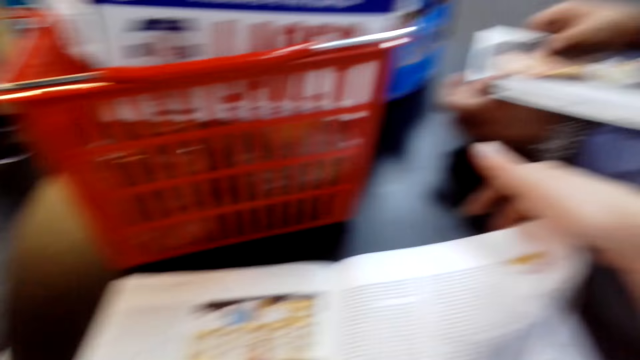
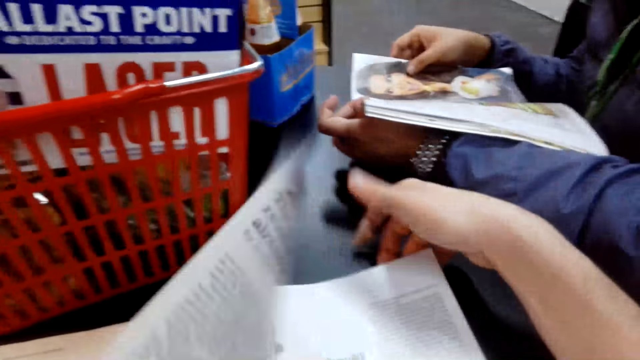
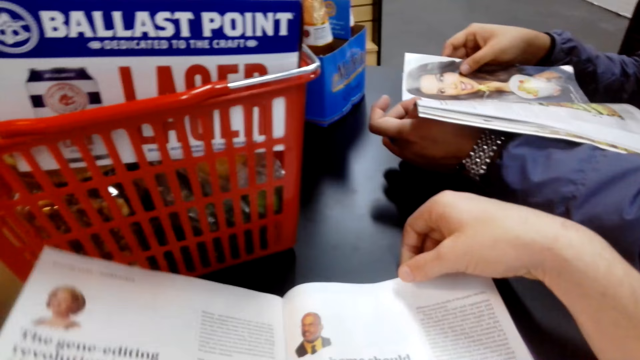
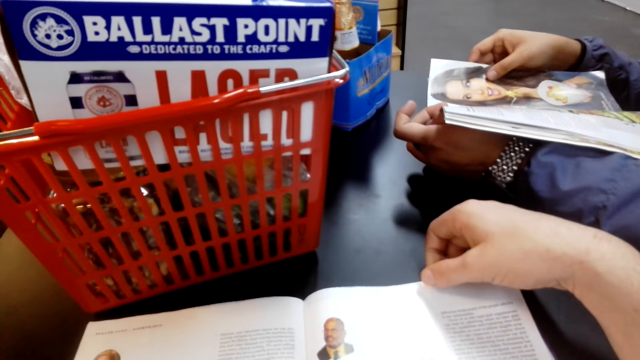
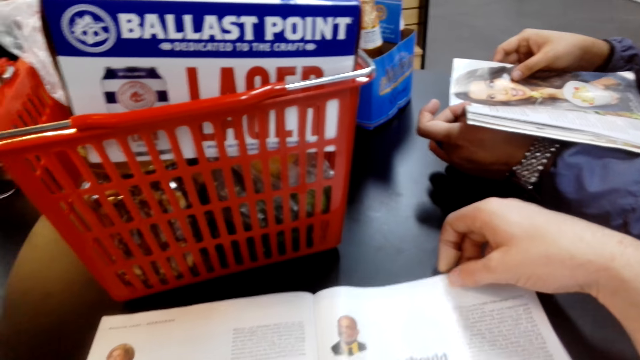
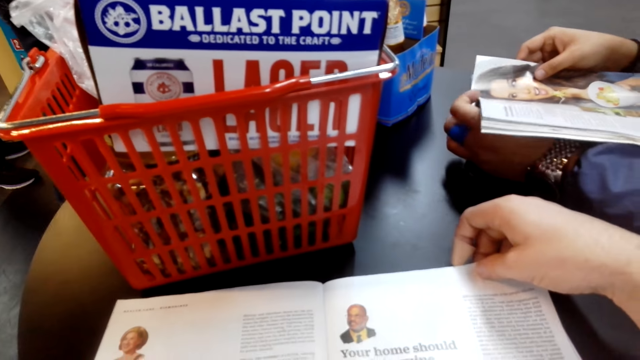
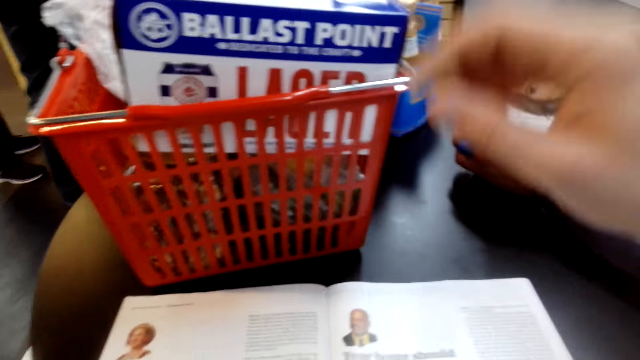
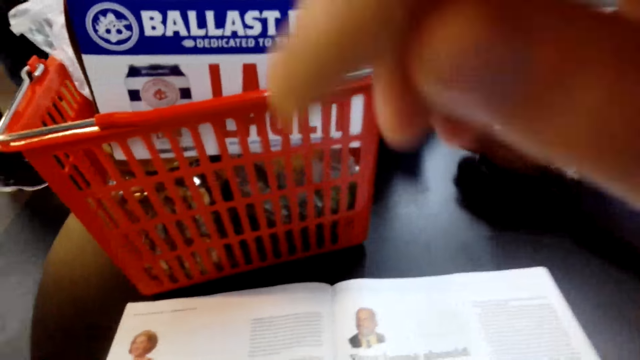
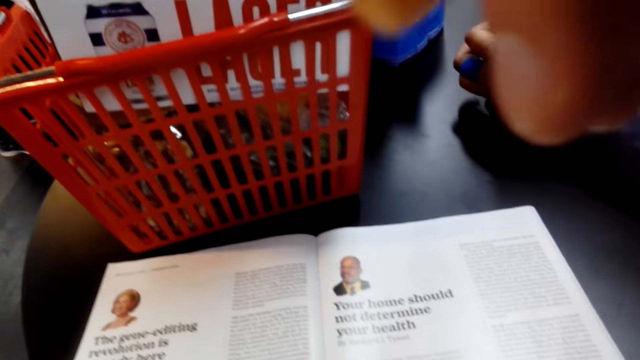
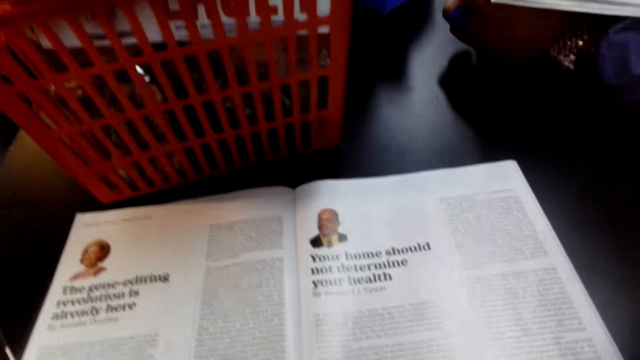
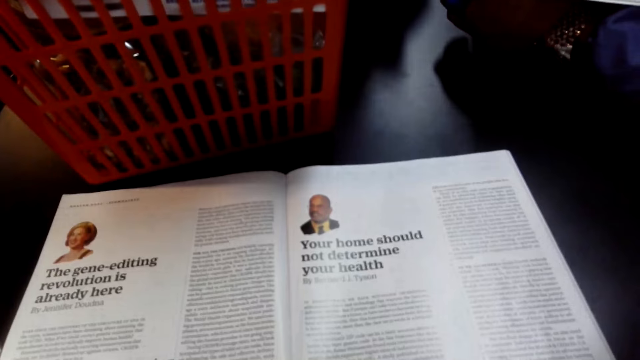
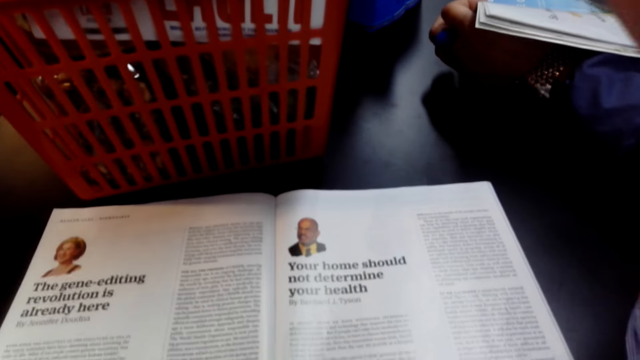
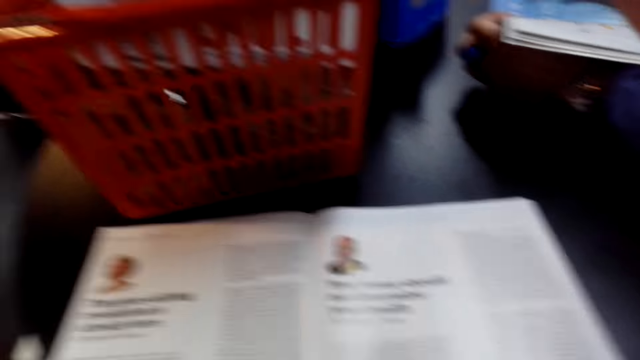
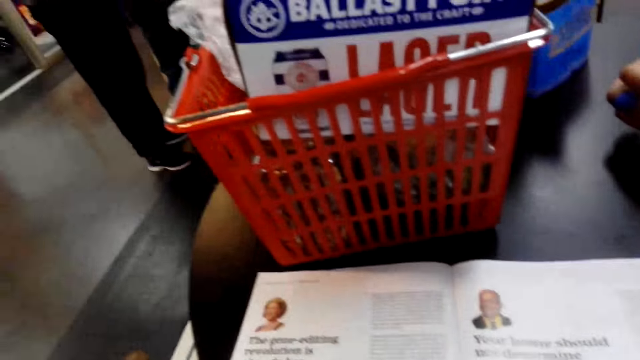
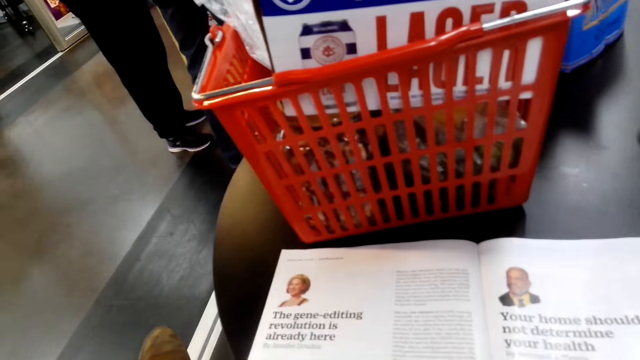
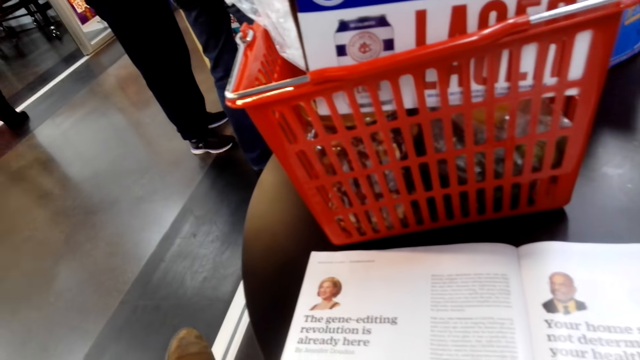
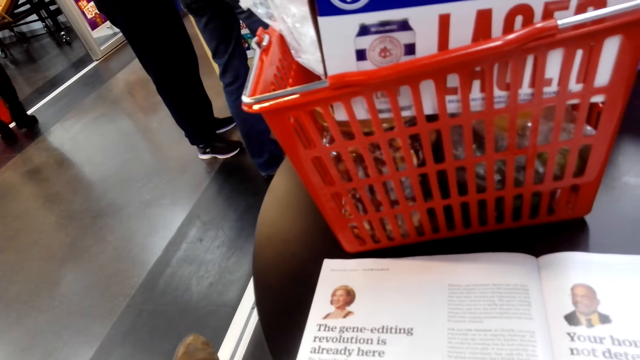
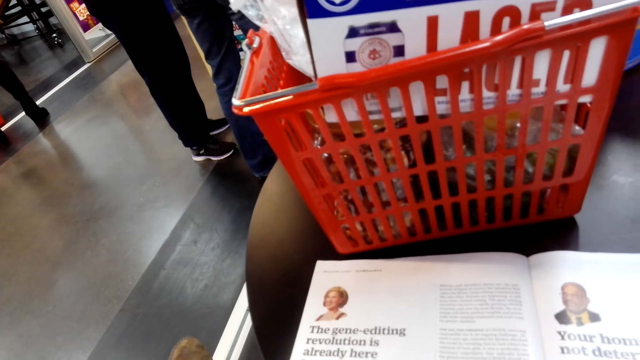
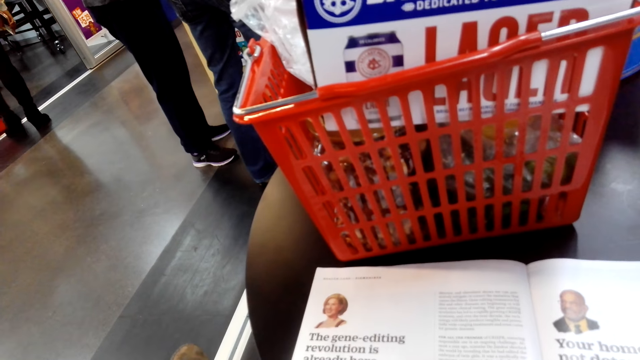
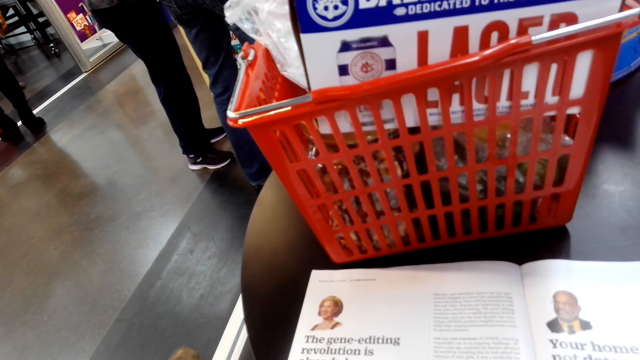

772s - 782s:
The camera wearer flips the pages. They read the magazine. They move a hand up. They read the magazine.

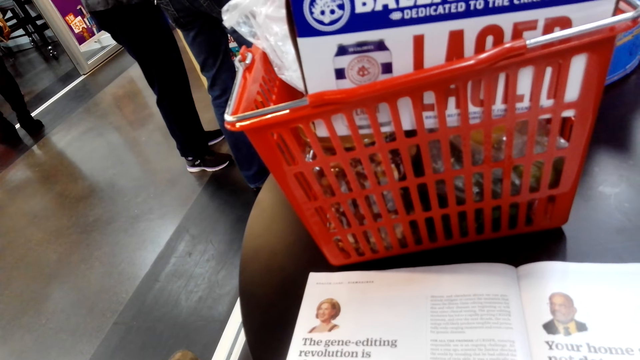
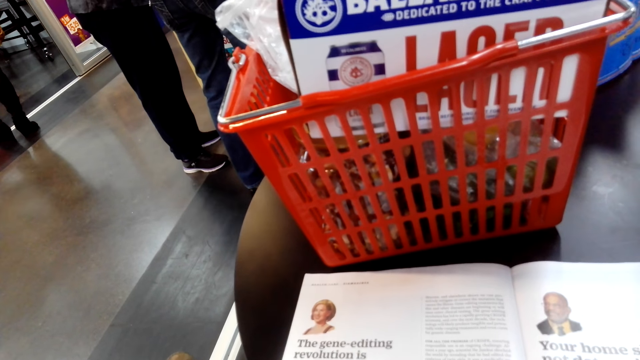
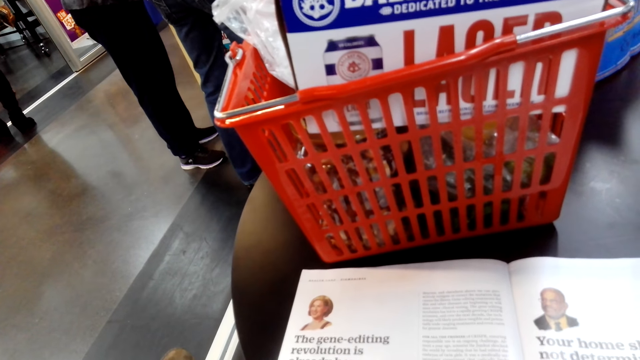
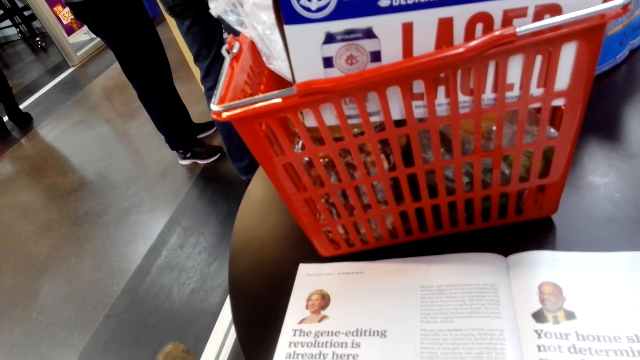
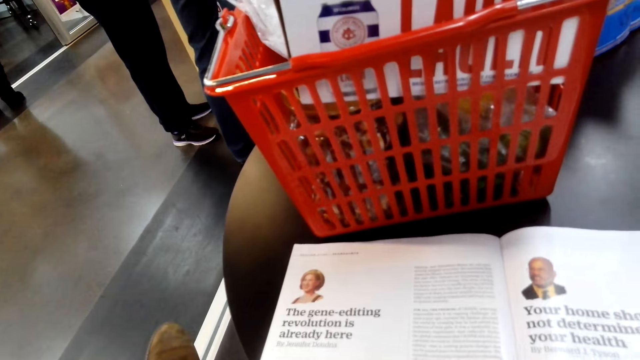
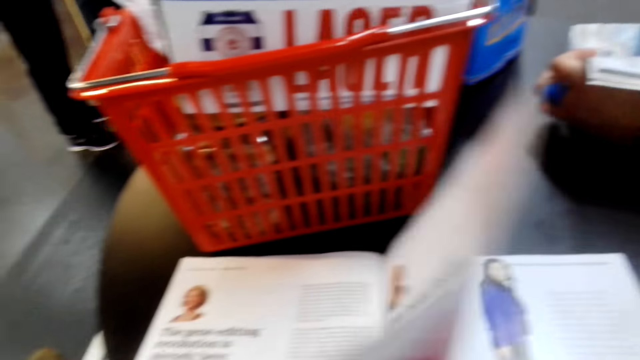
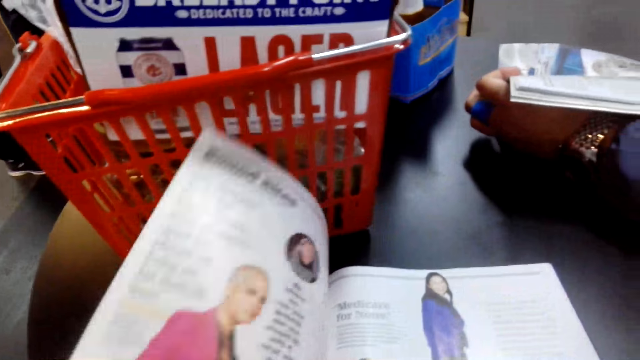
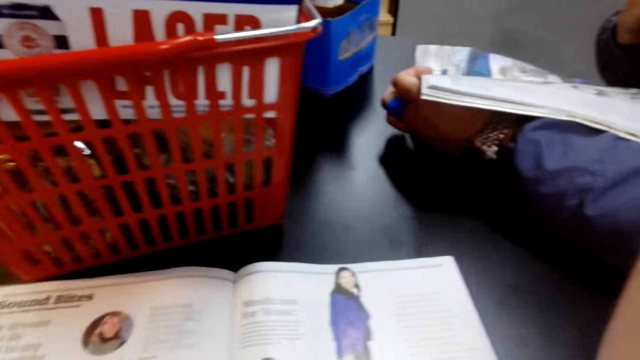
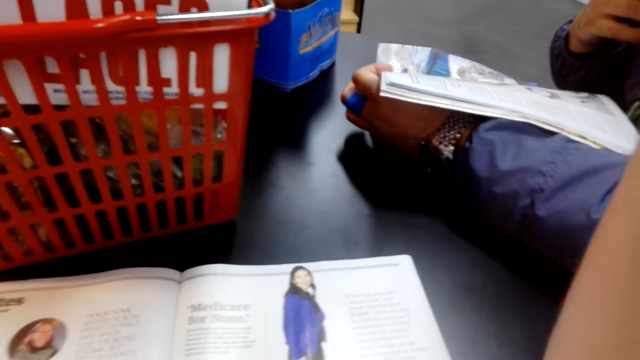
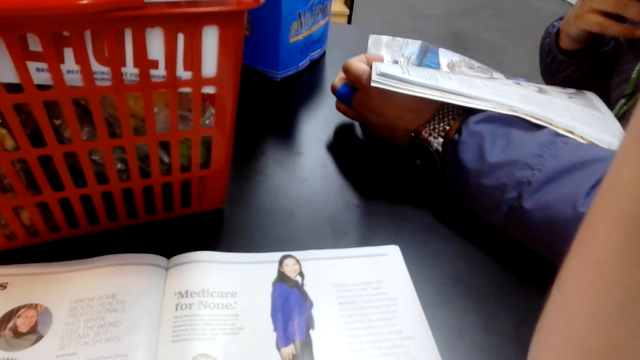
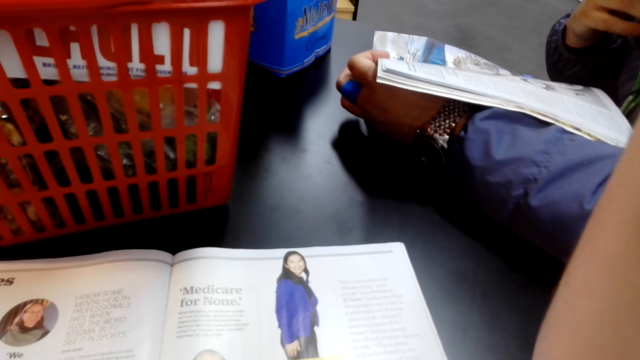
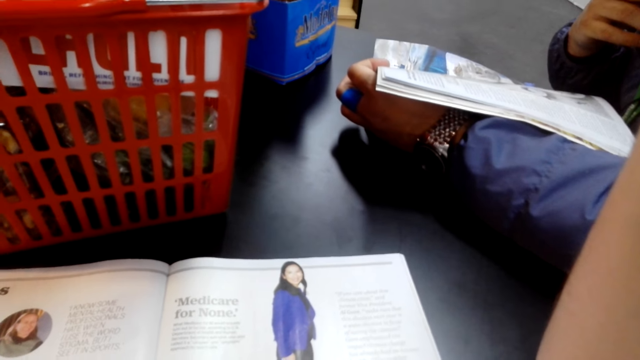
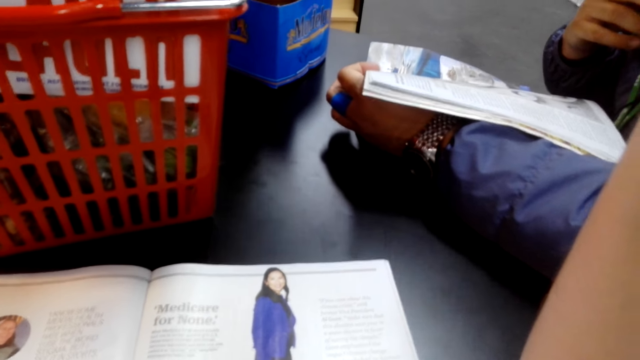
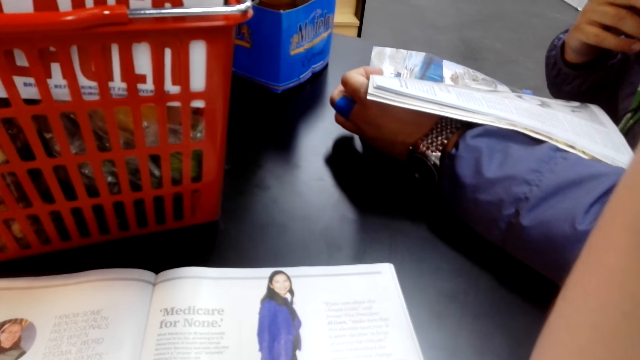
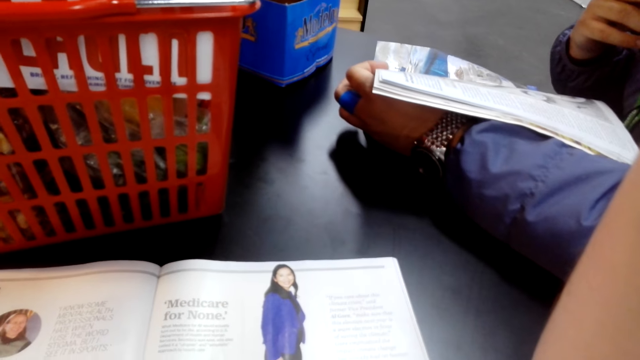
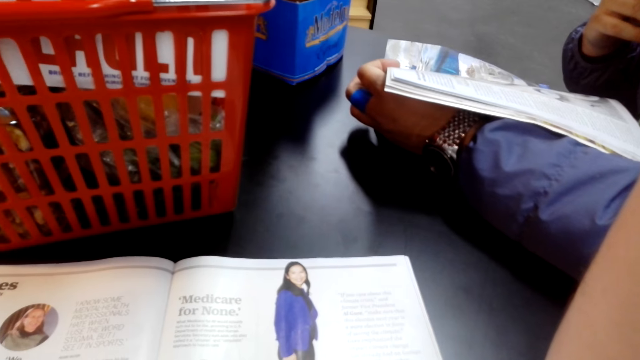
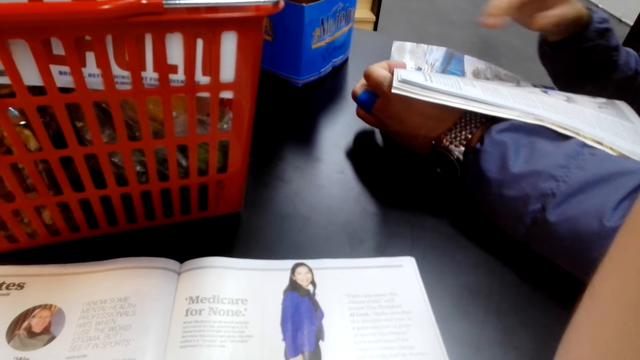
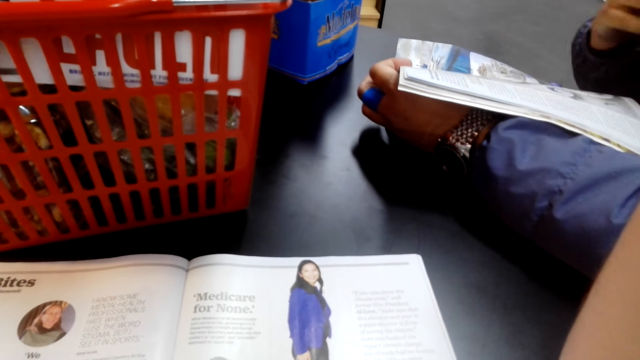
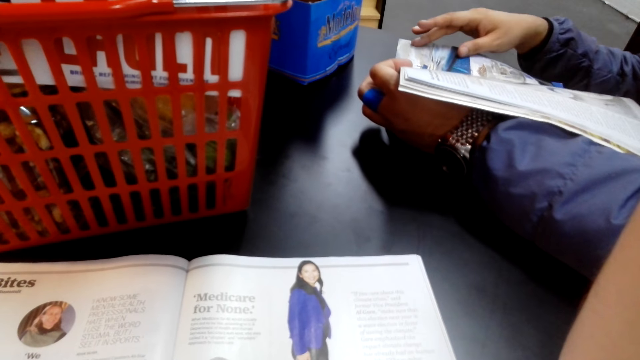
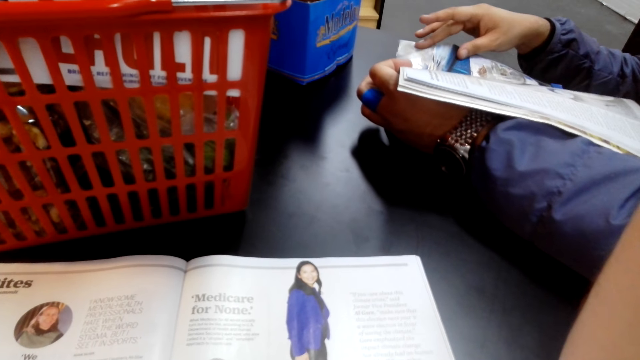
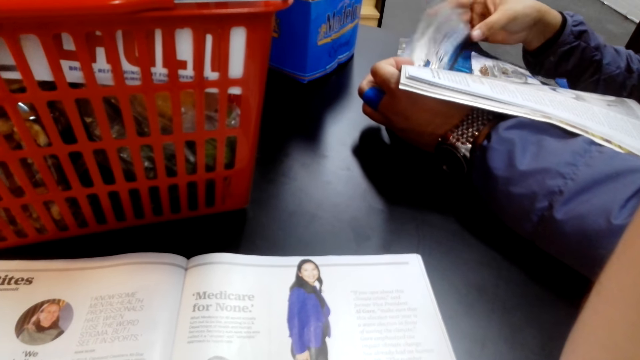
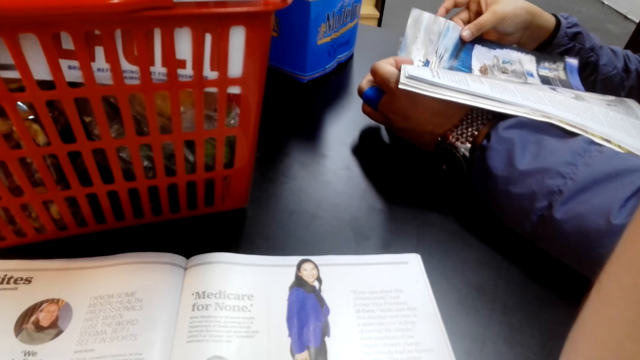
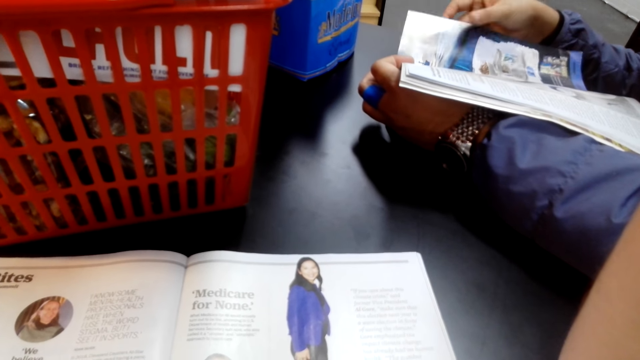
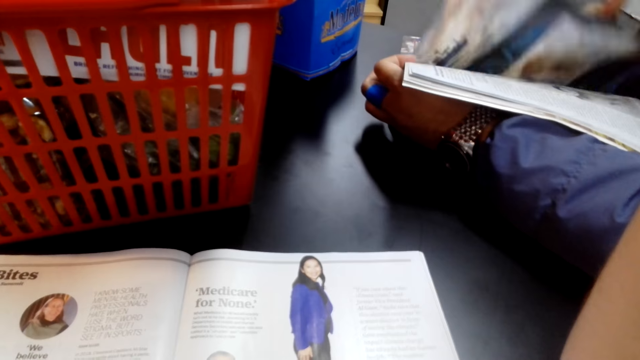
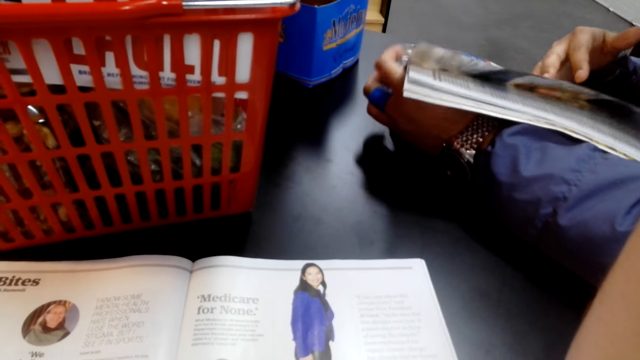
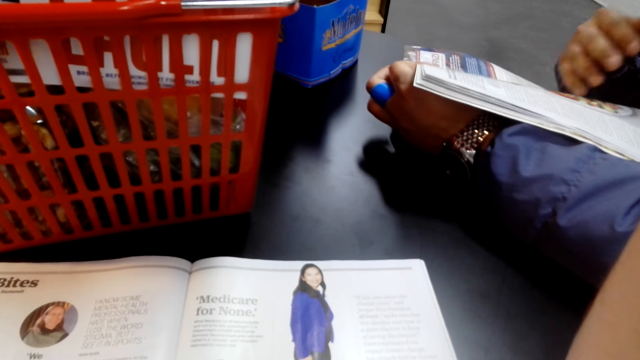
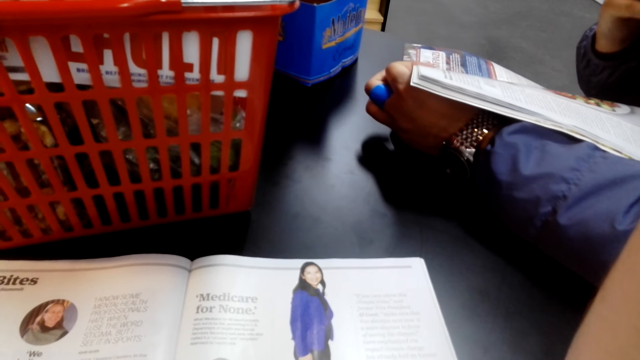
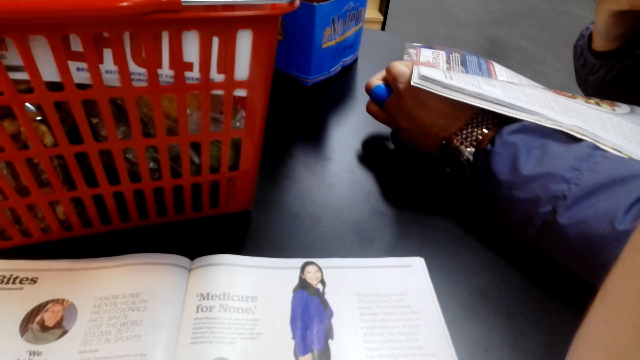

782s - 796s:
The camera wearer turns a page. They read the magazine. A person holds the pamphlet with the left hand. The person flips the pages.
